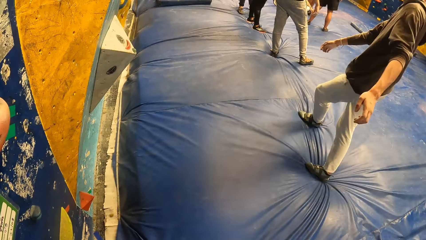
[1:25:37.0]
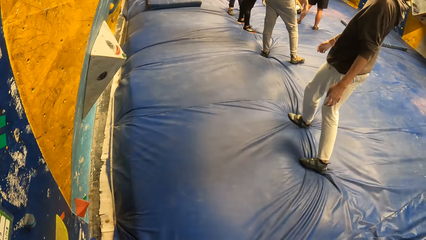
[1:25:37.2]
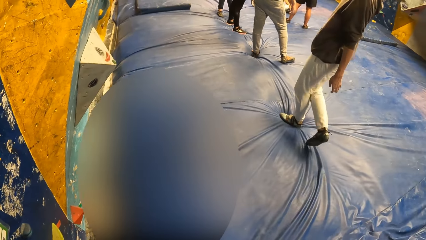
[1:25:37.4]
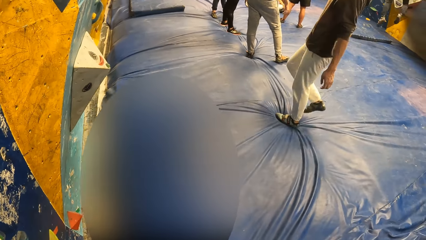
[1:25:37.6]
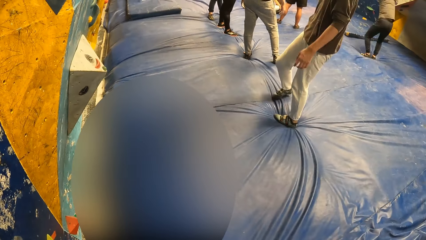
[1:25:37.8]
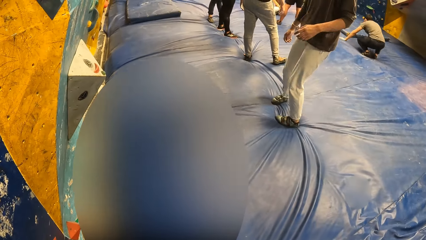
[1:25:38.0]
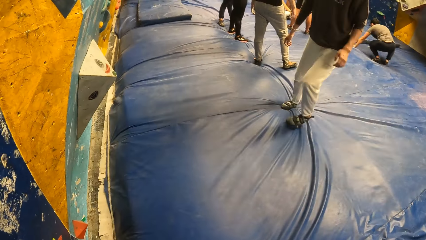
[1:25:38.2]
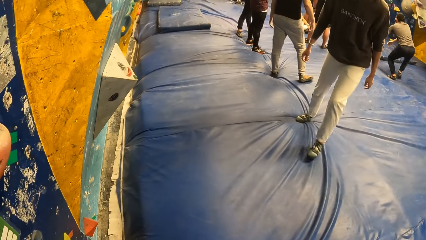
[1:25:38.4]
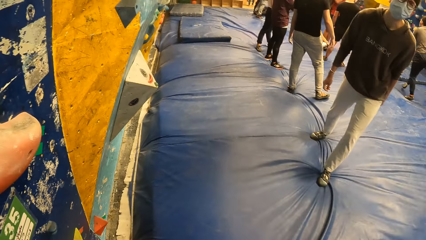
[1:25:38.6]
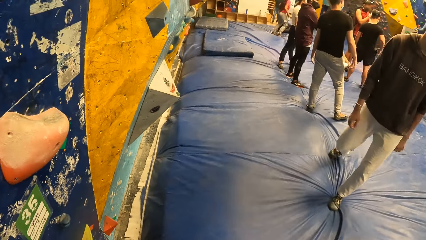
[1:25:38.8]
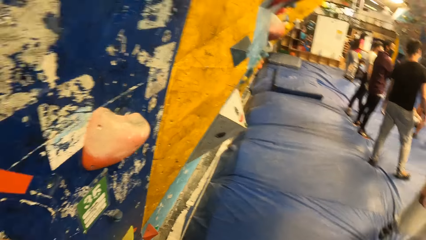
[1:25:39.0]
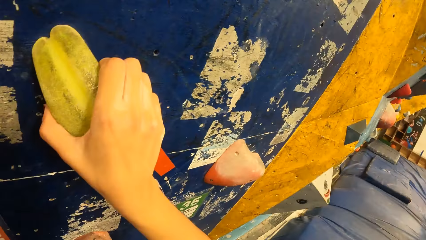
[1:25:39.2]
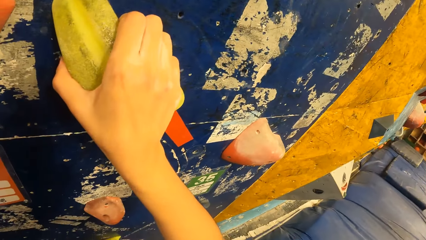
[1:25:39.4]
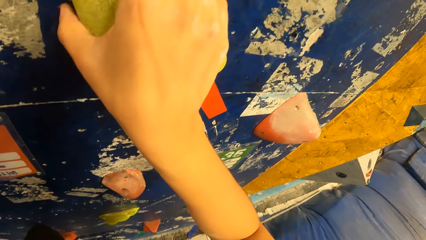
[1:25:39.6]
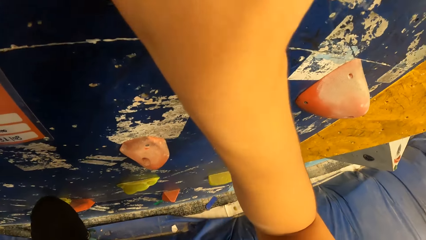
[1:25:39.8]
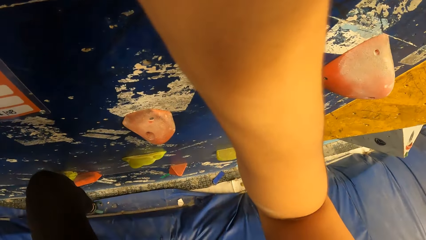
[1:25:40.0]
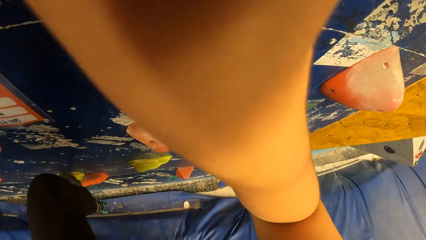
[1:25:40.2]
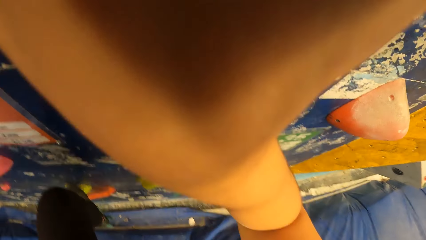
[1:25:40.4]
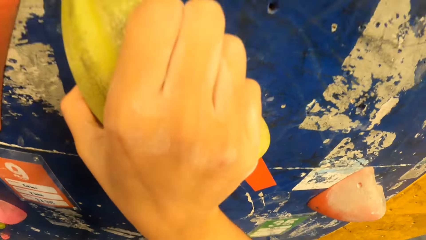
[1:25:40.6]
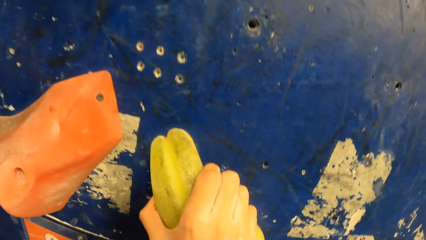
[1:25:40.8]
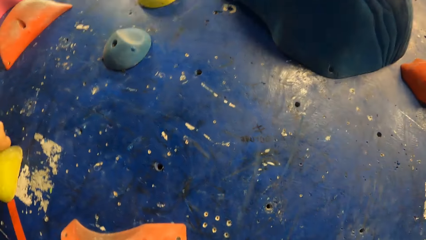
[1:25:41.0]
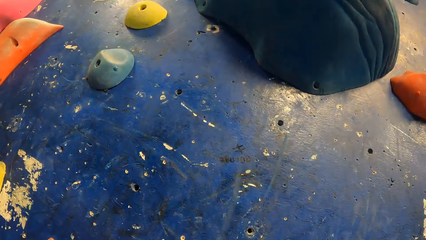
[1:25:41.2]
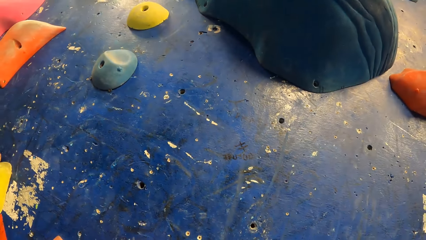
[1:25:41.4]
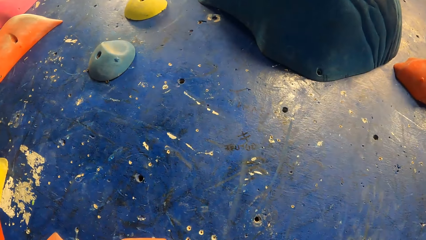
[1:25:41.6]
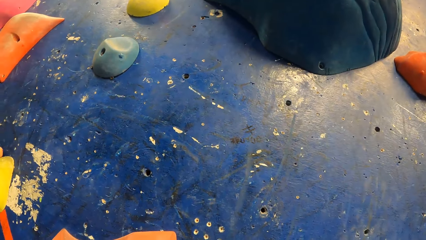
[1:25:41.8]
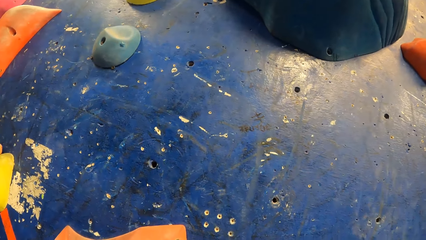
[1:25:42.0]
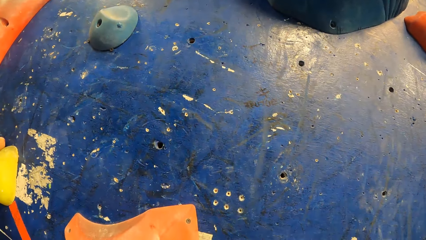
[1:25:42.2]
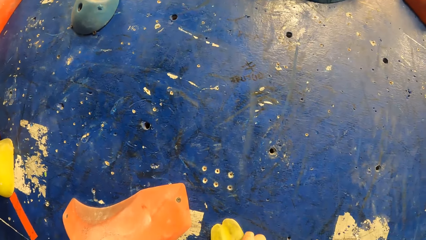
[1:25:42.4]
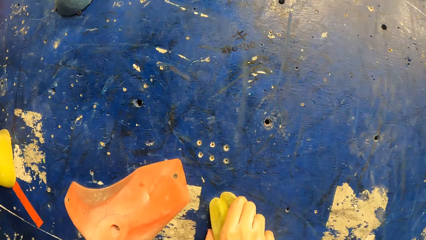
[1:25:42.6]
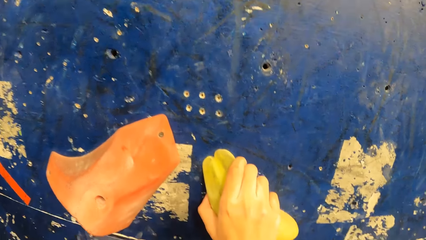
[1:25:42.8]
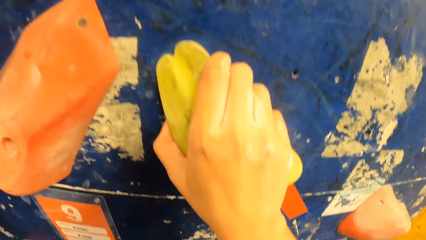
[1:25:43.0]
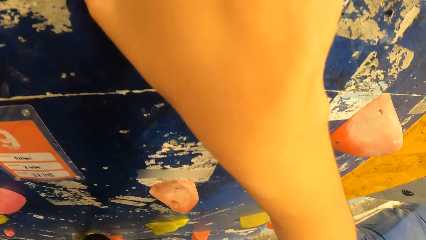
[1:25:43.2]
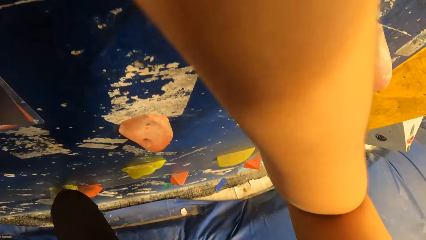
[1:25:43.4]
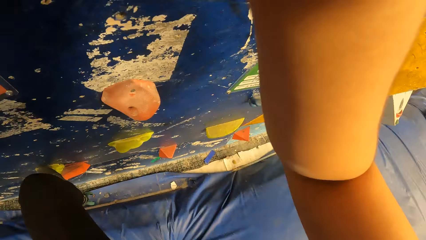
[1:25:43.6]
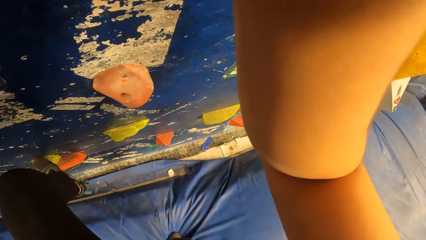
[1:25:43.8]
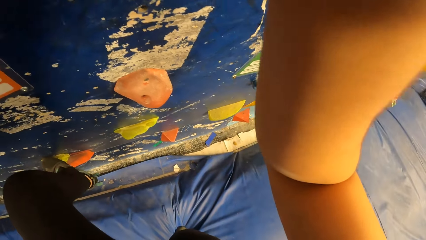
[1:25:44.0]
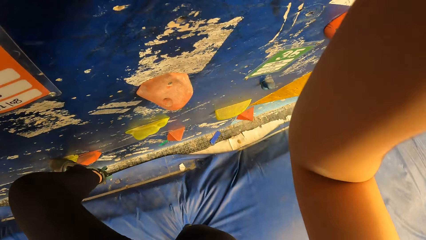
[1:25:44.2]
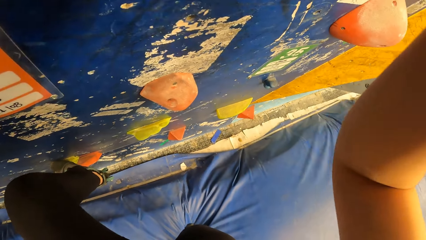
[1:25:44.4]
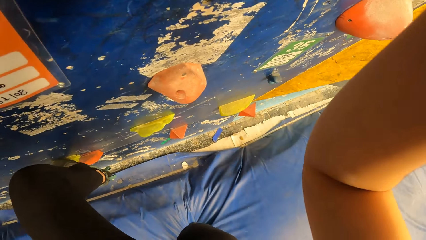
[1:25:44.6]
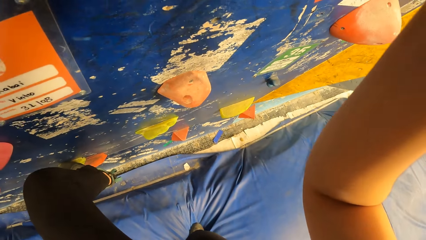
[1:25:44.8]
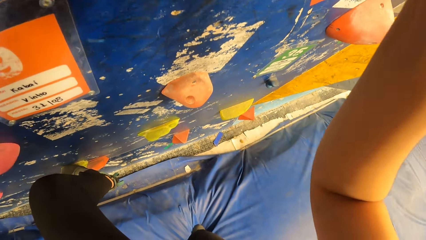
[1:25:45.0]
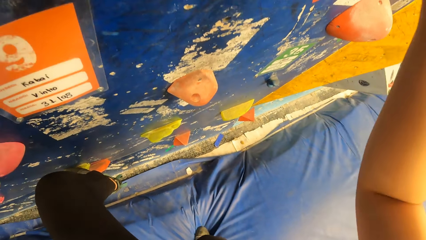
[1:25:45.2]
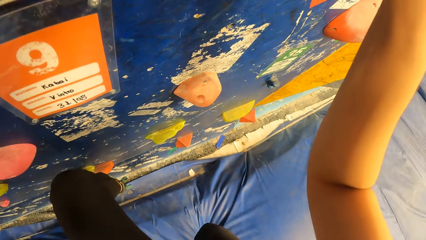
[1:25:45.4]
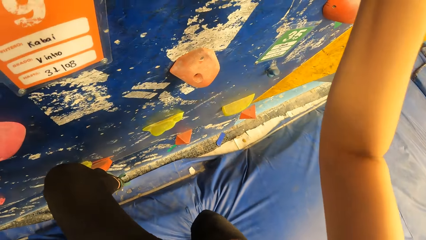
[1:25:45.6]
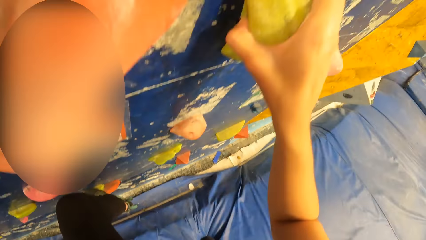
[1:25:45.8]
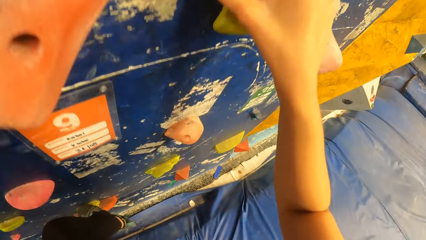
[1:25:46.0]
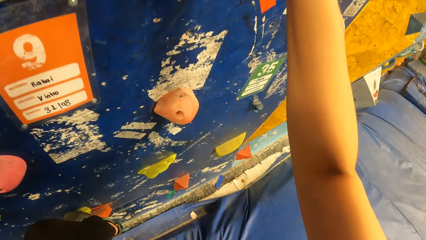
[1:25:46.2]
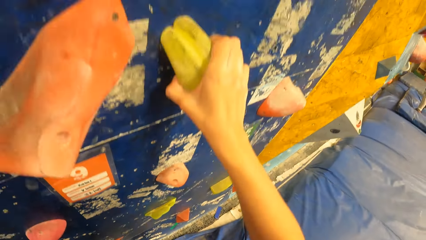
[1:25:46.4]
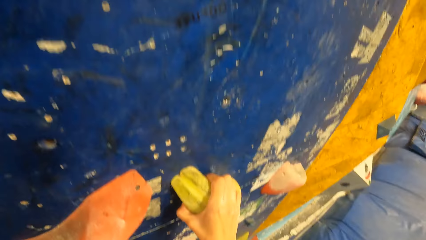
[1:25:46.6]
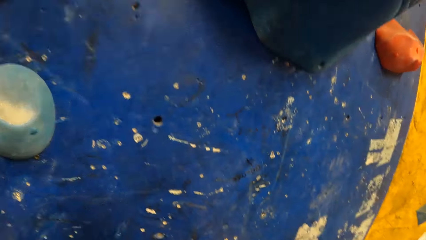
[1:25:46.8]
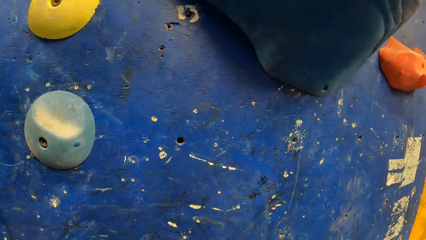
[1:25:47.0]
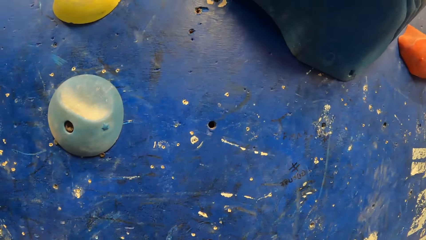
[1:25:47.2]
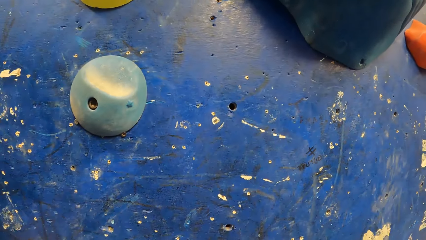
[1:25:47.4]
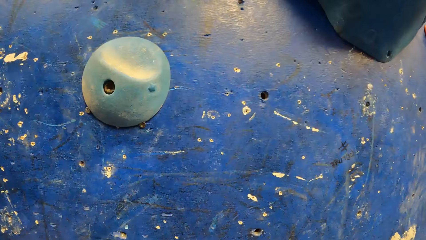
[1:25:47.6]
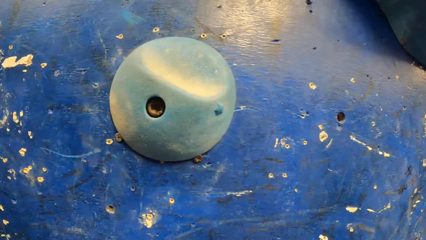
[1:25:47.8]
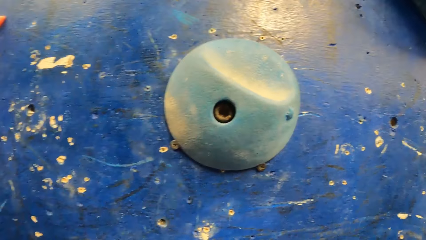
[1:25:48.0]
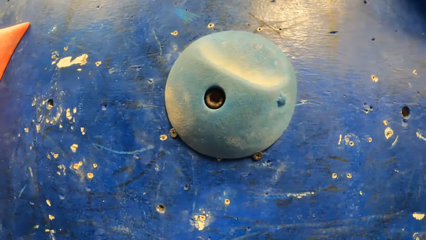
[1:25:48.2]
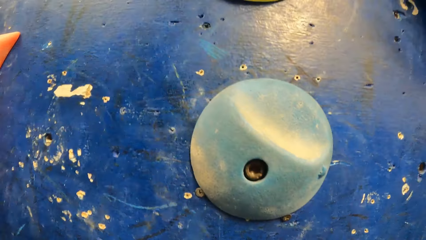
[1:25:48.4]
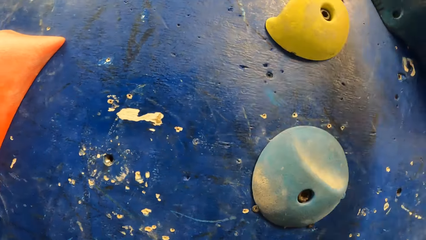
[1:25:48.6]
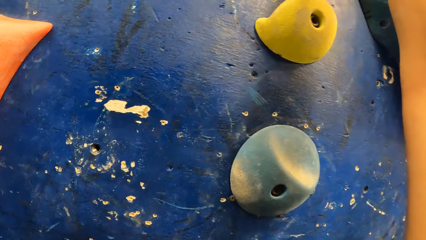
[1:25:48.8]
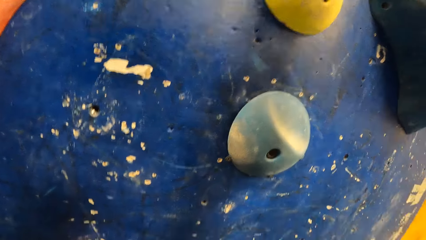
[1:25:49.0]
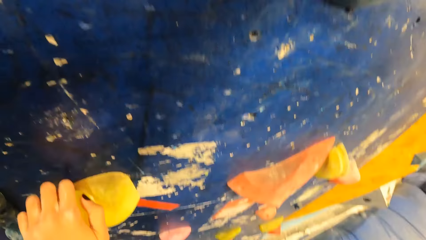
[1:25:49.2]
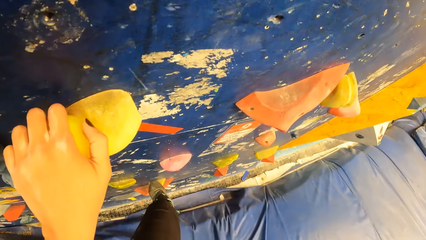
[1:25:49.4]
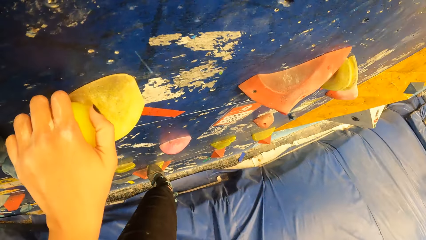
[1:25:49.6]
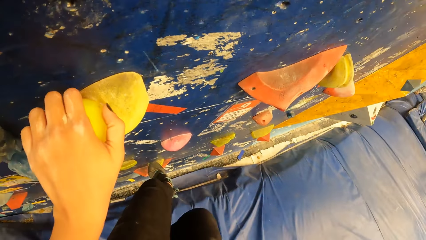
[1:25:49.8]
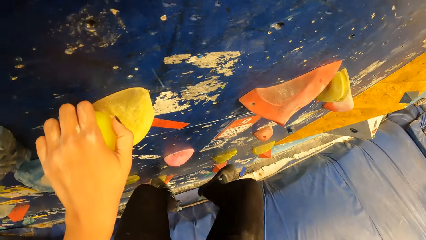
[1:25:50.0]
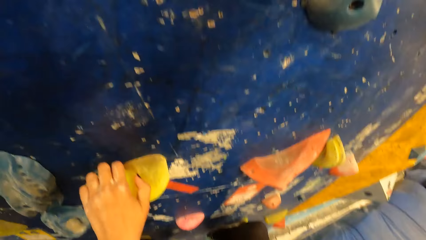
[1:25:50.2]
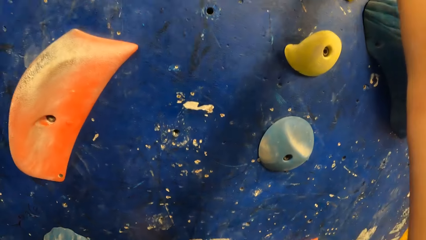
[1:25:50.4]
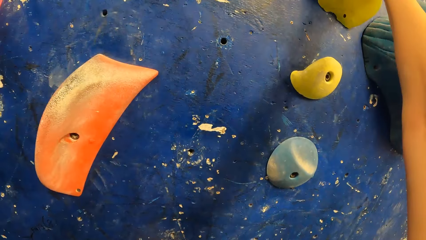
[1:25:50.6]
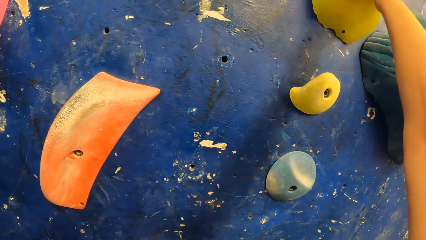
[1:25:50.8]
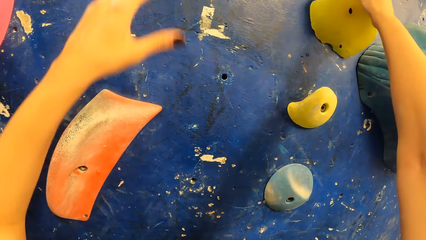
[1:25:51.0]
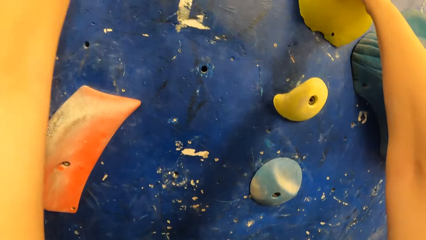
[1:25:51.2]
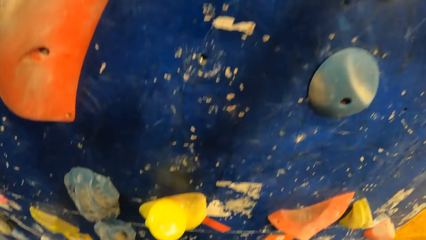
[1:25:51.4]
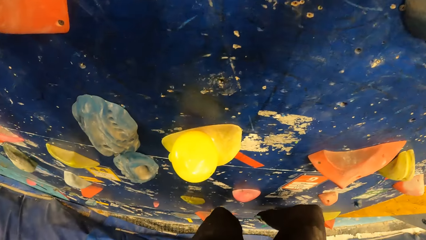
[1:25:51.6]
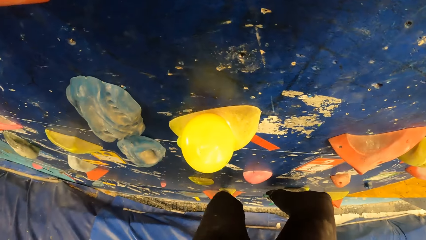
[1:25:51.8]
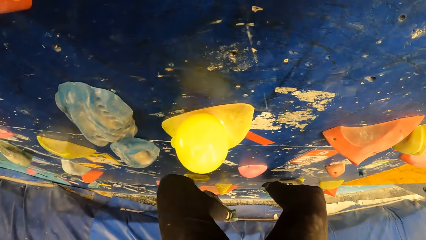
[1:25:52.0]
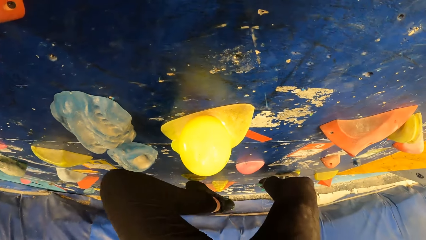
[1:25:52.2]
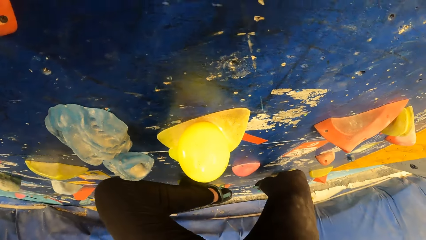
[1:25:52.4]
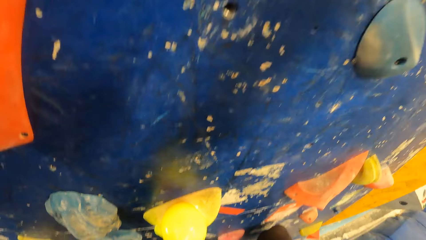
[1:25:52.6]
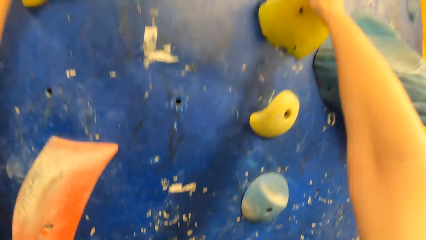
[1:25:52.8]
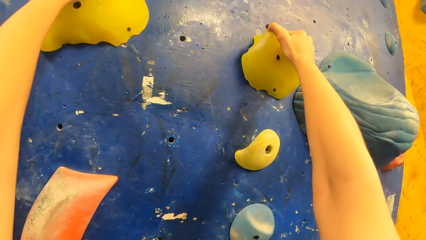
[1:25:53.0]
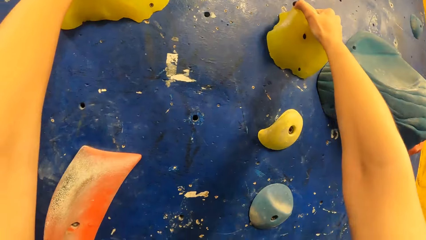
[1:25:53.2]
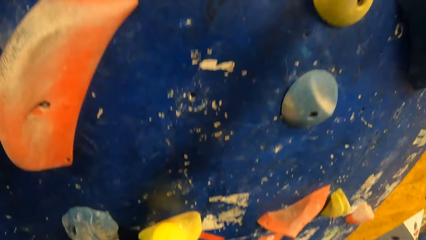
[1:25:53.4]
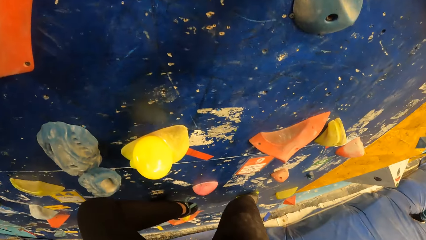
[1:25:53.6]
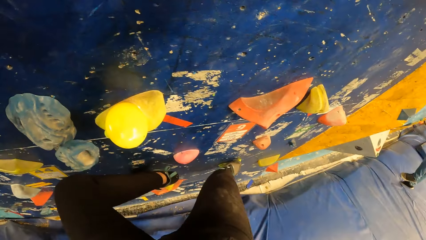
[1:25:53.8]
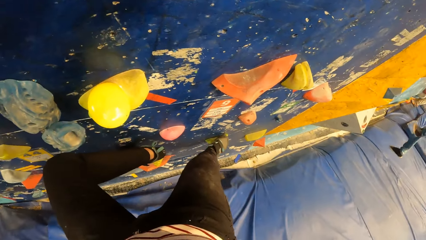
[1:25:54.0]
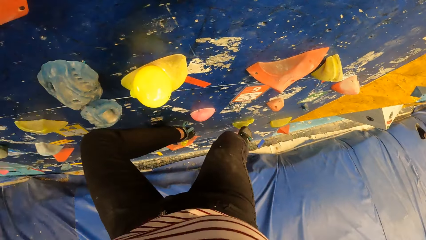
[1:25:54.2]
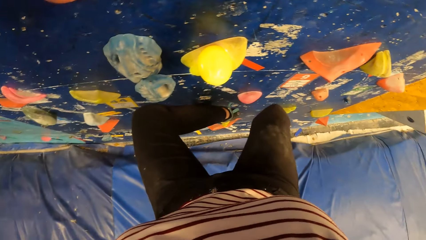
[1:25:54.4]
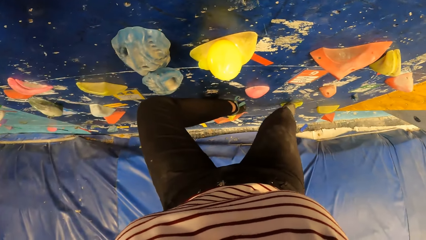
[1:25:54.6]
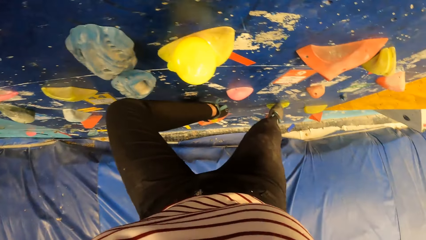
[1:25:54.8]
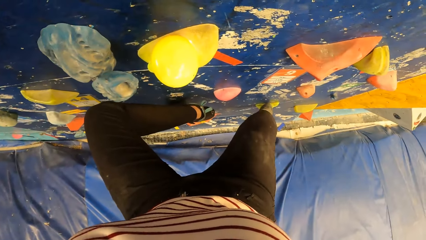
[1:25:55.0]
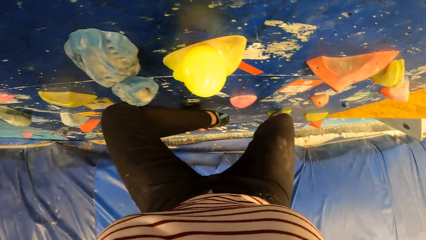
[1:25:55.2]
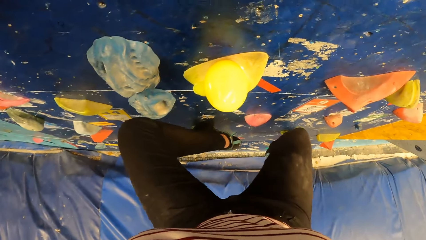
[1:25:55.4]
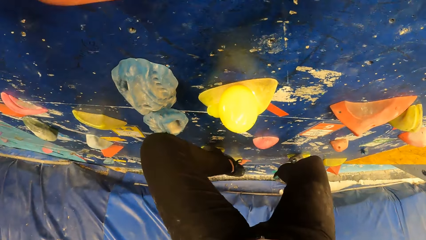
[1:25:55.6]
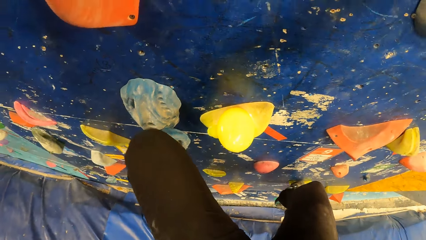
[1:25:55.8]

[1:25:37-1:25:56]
The camera wearer climbs the wall in the wall climbing gym. They climb on the indoor rock climbing wall.
